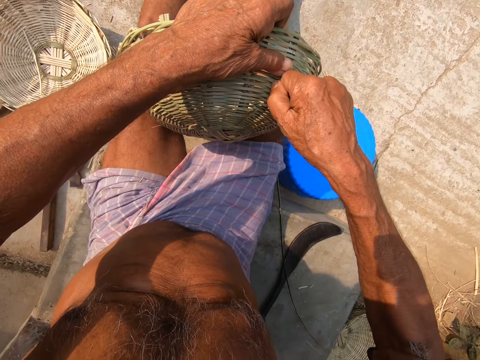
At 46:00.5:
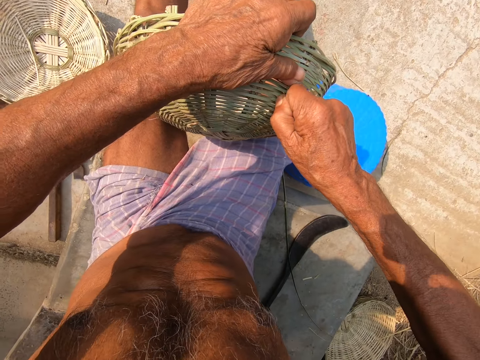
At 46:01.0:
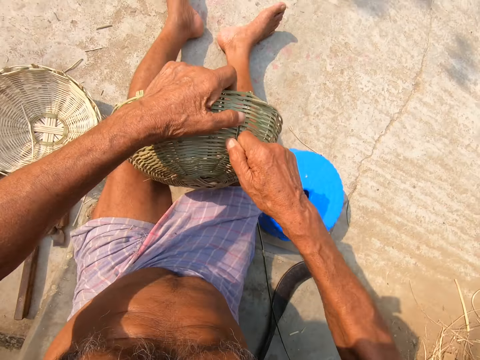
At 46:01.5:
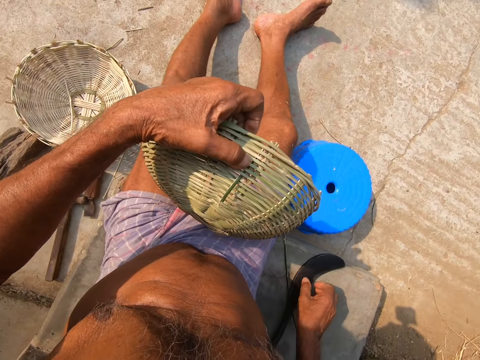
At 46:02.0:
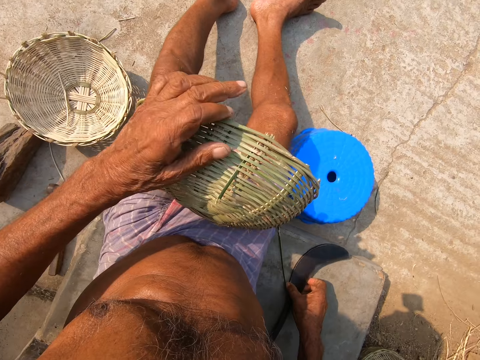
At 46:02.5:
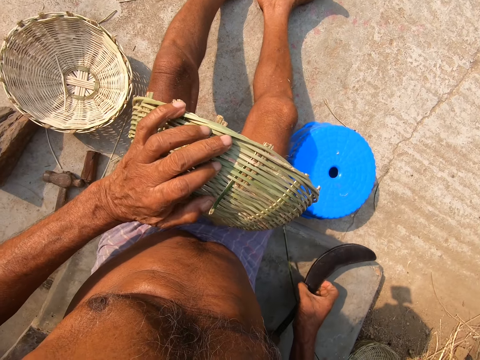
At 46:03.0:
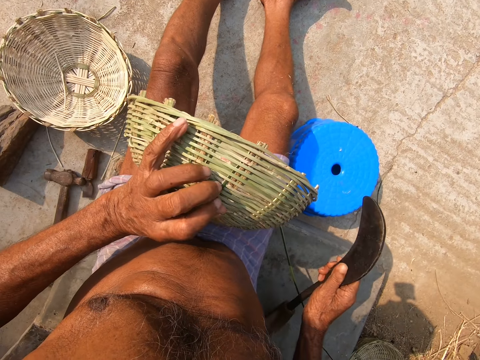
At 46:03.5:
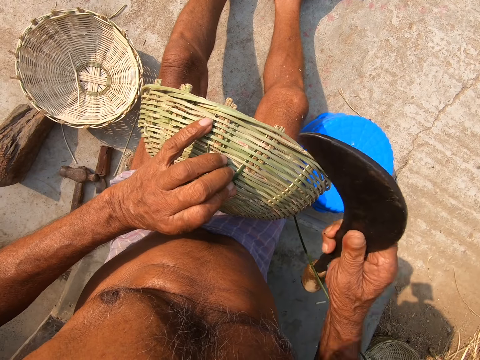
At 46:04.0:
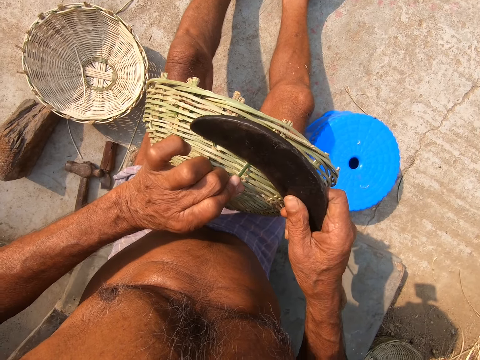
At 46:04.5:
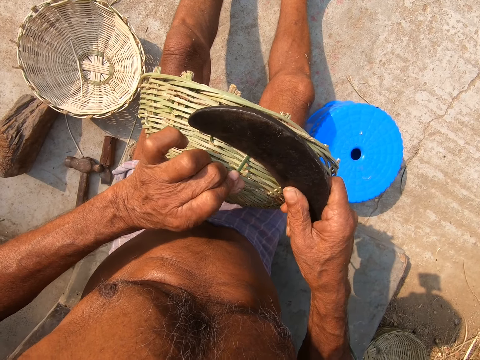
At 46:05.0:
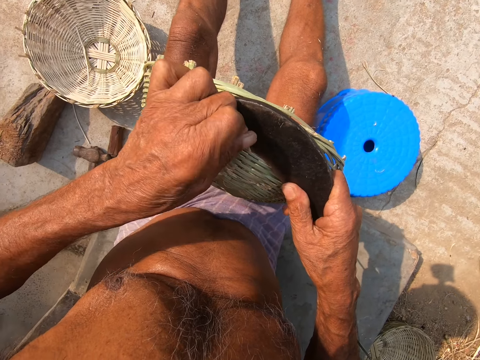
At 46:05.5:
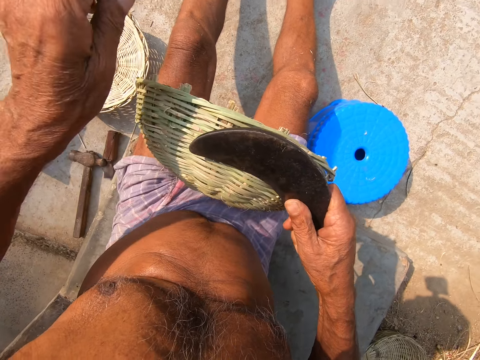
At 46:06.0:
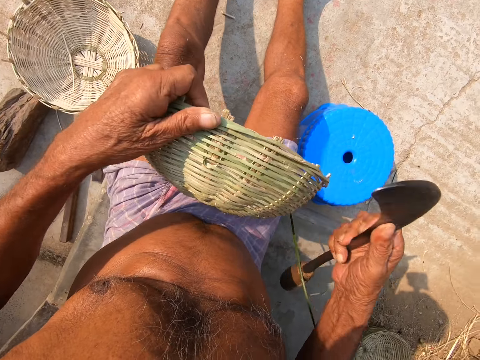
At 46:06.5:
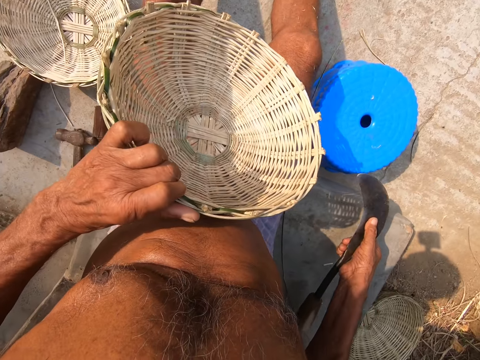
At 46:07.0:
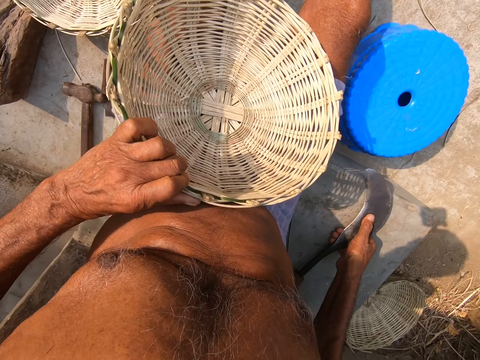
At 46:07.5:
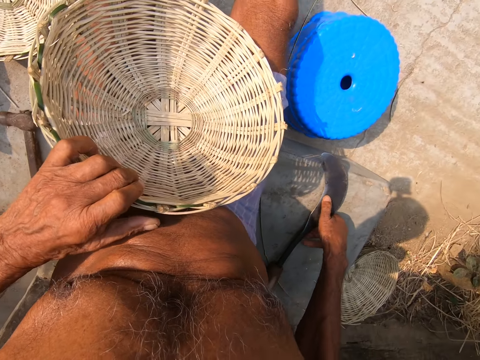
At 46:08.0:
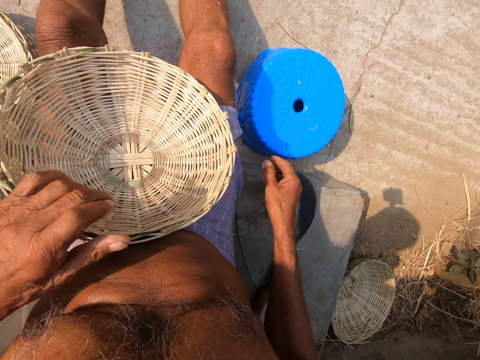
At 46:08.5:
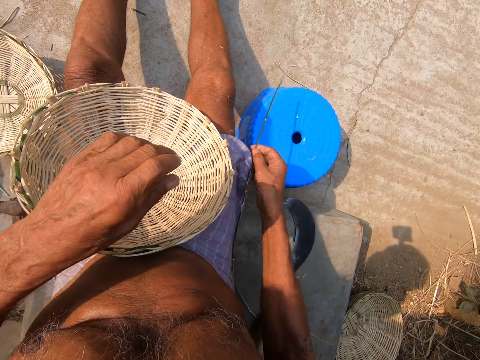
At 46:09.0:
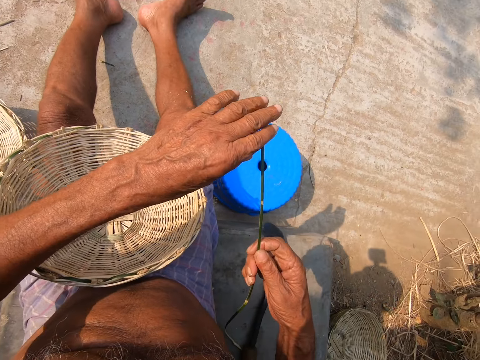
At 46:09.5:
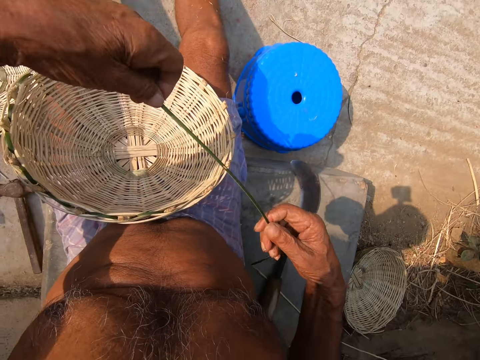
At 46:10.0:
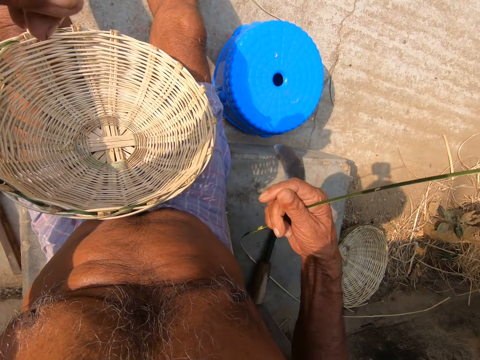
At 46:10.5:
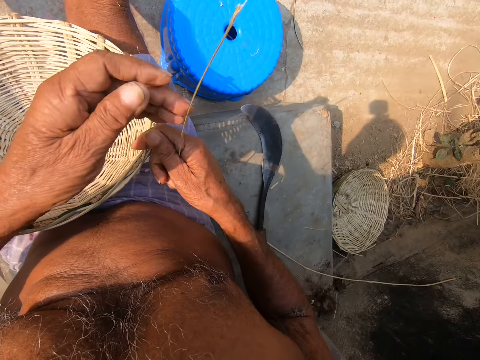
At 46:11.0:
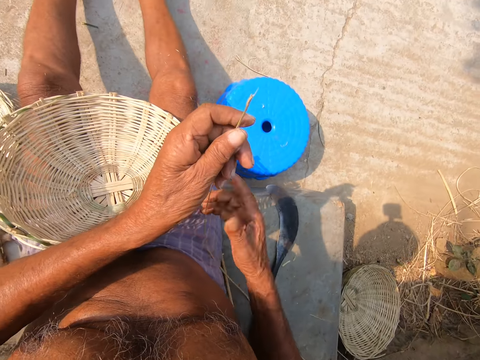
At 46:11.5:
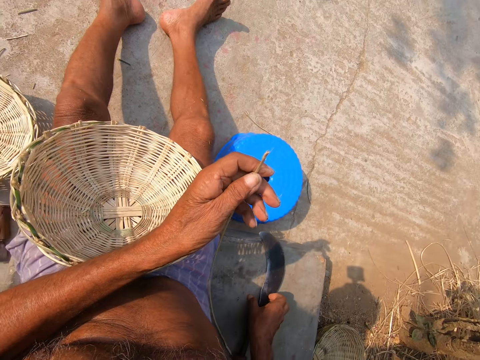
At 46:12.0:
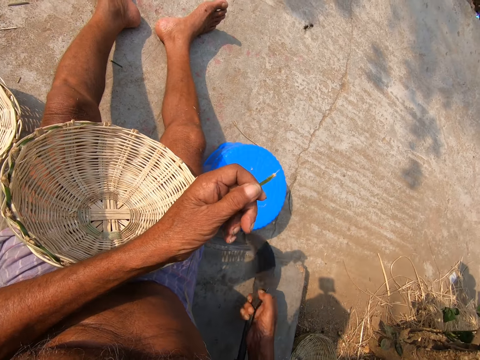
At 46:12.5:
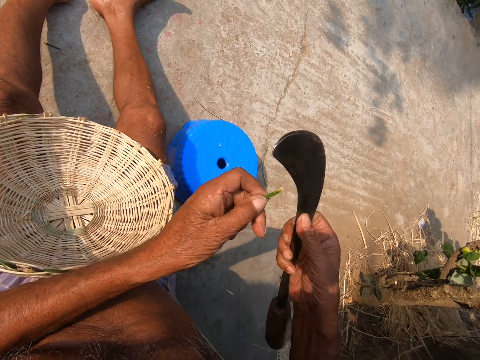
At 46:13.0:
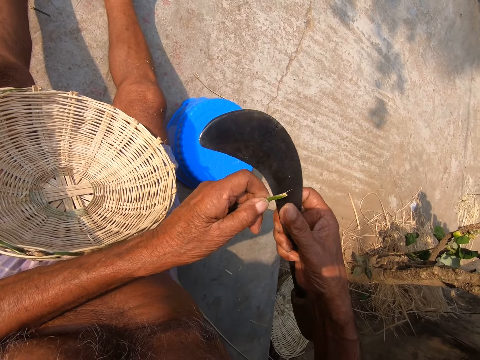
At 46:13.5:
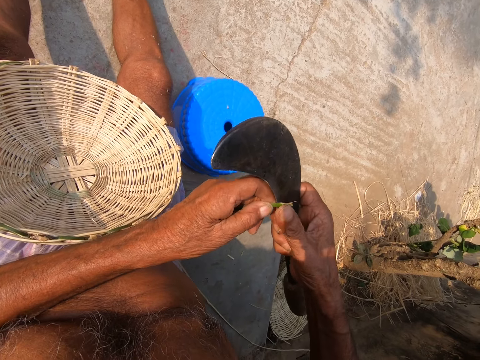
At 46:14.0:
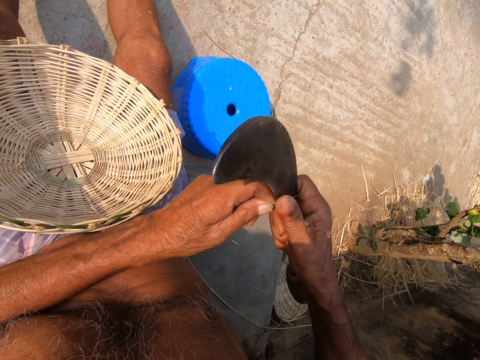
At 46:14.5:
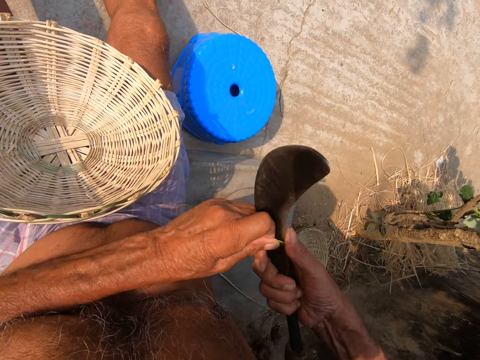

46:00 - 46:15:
The camera wearer picks a sickle knife from the ground with his right hand. He holds the bamboo strip of the basket with his left hand. He cuts the bamboo strip off the basket with the sickle knife in his right hand. He throws the bamboo strip on the ground with his left hand. He holds the basket with his left hand. He drops the sickle knife on the ground with his right hand. He picks a bamboo strip from the ground with his right hand. He stretches the bamboo strip with both hands. He passes the bamboo strip to his left hand from his right hand. He picks the sickle knife from the ground with his right hand. He cuts the bamboo strip in his left hand with the sickle knife in his right hand.

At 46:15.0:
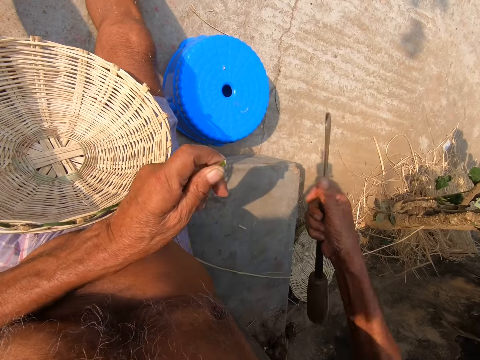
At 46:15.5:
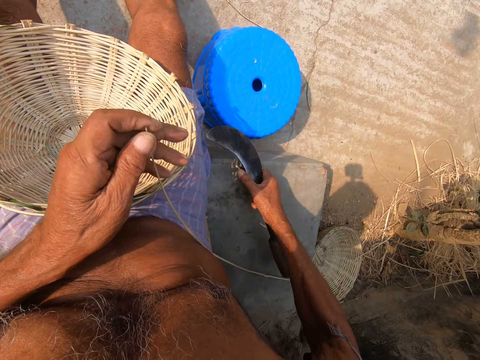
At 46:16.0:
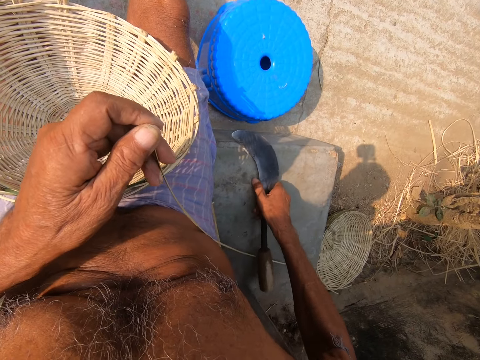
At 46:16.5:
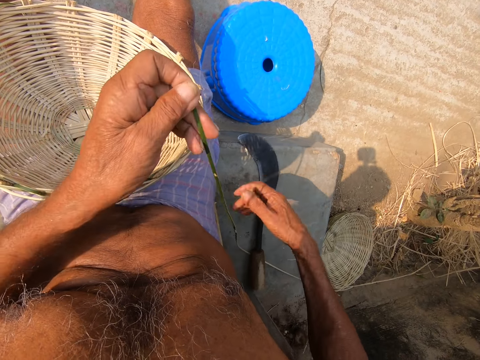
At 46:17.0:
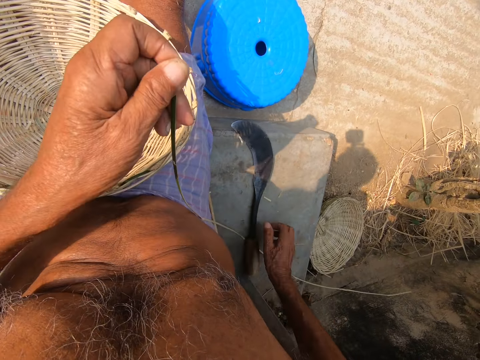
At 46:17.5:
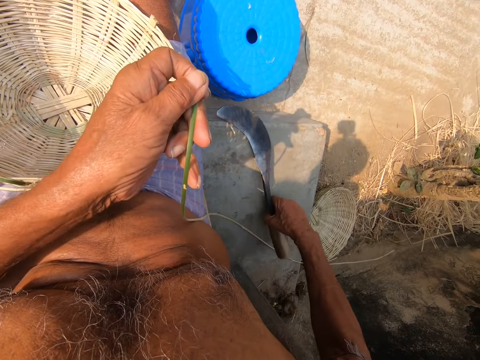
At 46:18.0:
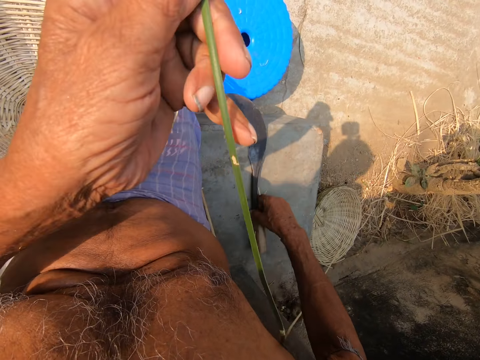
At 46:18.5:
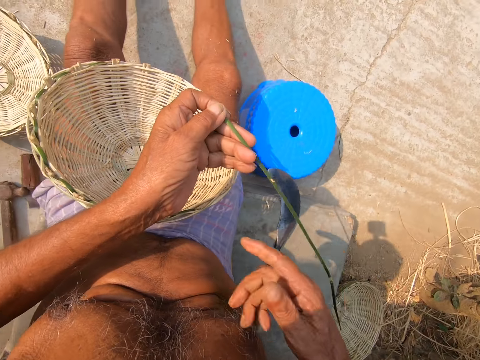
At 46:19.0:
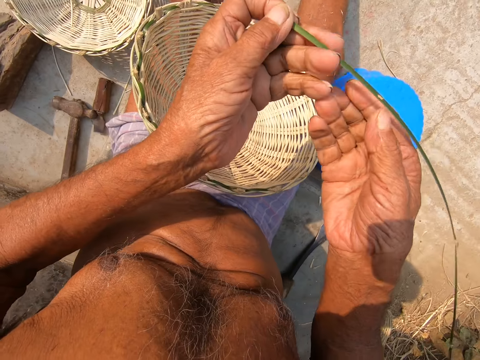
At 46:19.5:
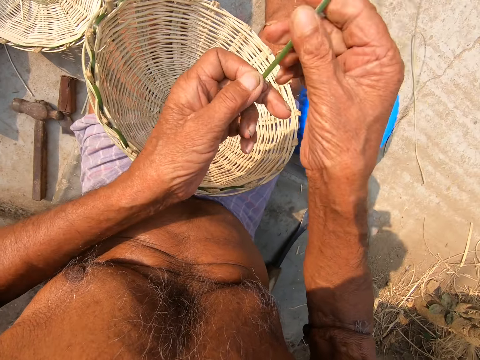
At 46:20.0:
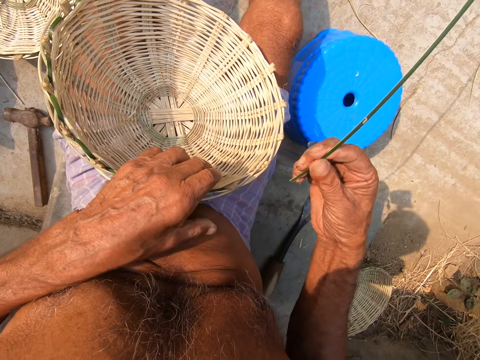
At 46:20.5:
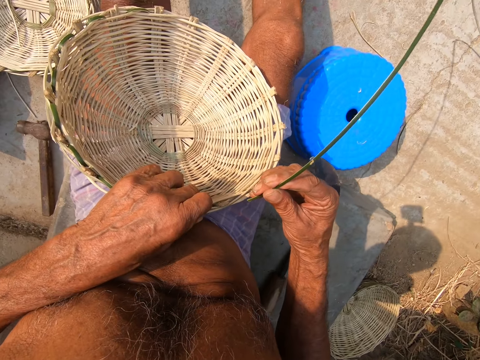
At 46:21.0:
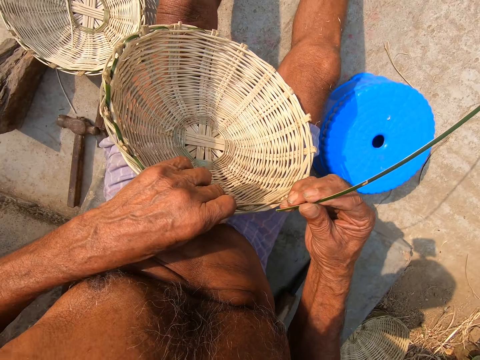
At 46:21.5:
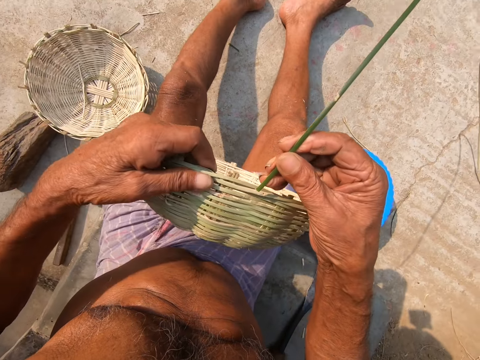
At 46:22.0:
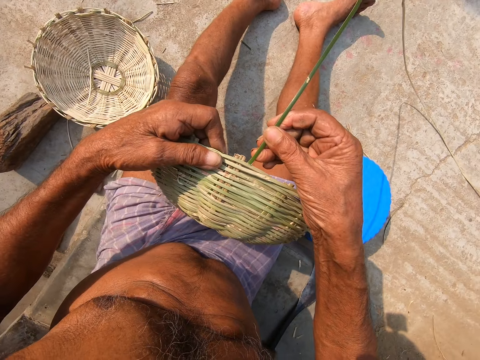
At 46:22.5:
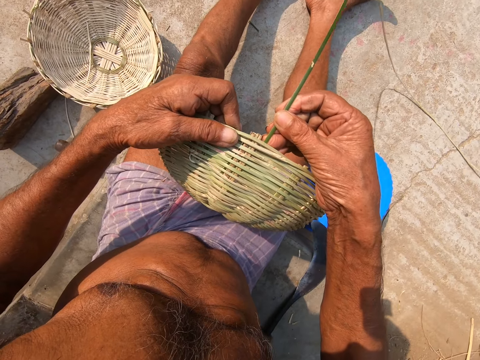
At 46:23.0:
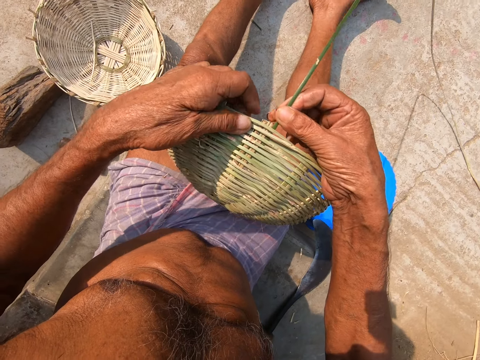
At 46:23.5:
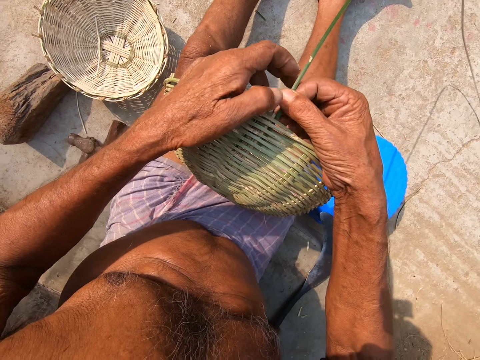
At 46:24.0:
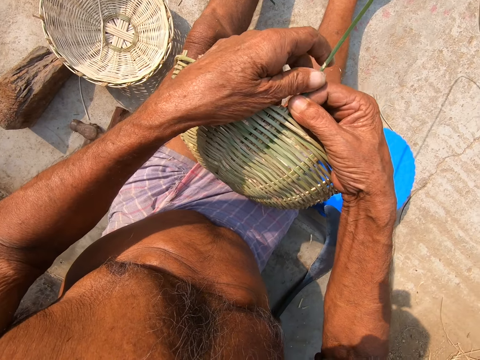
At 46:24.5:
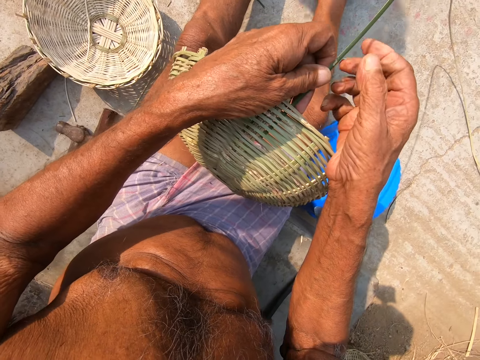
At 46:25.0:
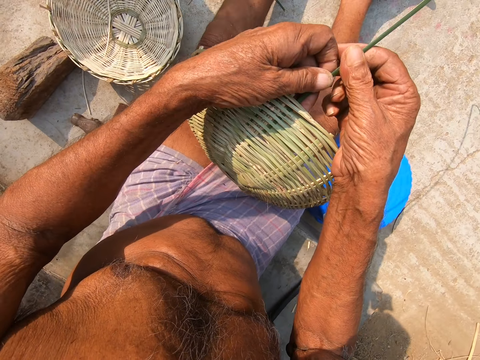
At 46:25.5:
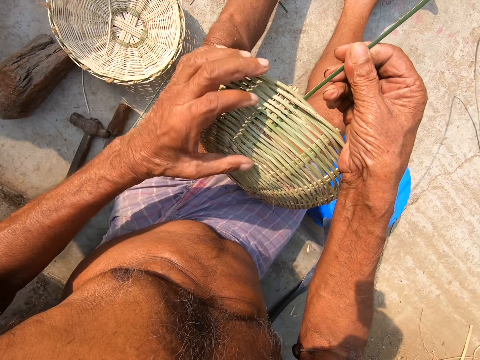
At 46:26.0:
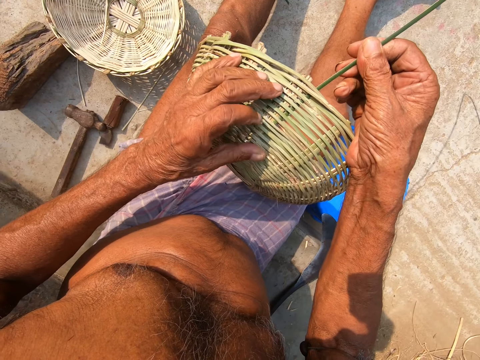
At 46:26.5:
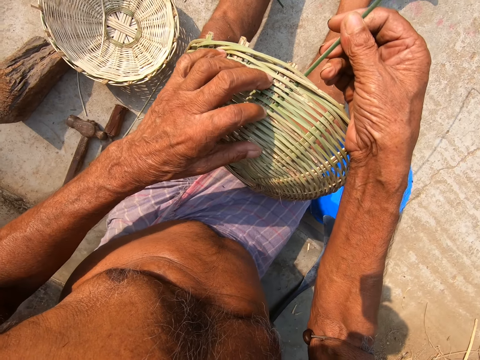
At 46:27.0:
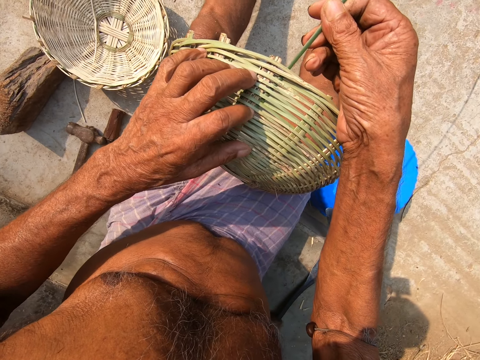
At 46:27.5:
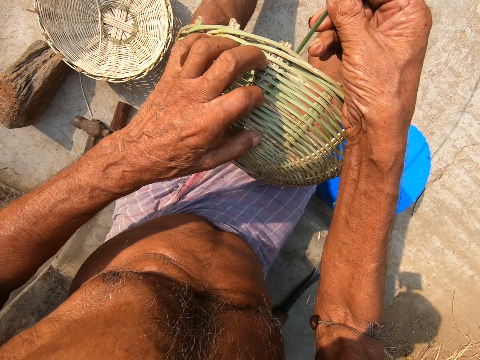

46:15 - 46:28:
The camera wearer drops the sickle knife on the ground with his right hand. He moves the sickle knife on the ground with his right hand. He holds the bamboo strip with both hands. He holds the basket with his left hand. He raises the basket from his lap with his left hand. He weaves the bamboo strip to the basket with his right hand. He weaves the bamboo strip to the basket with both hands. He holds the bamboo strip with his right hand. He weaves the bamboo strip to the basket with both hands.
